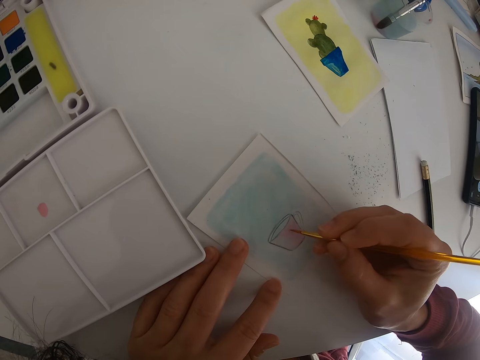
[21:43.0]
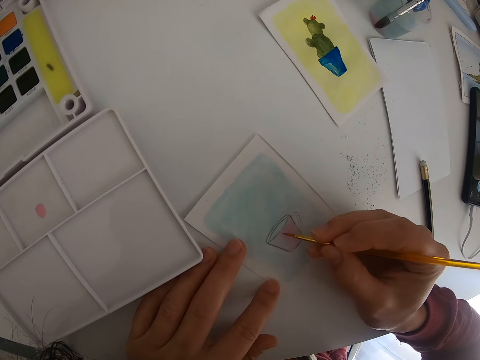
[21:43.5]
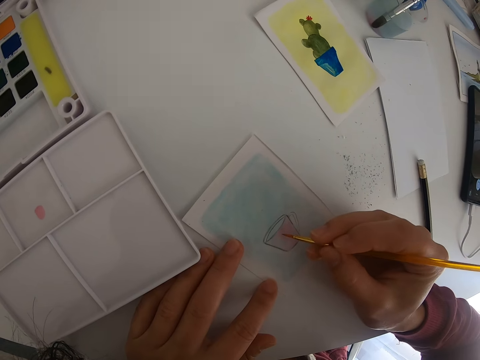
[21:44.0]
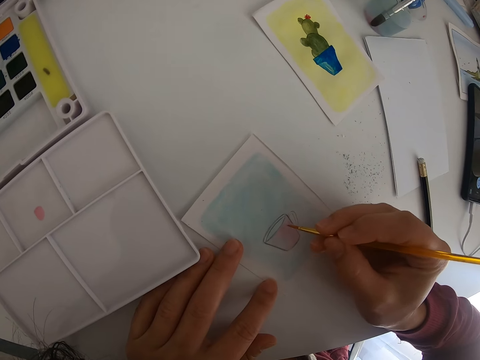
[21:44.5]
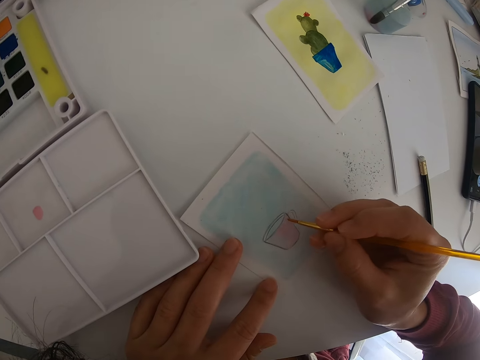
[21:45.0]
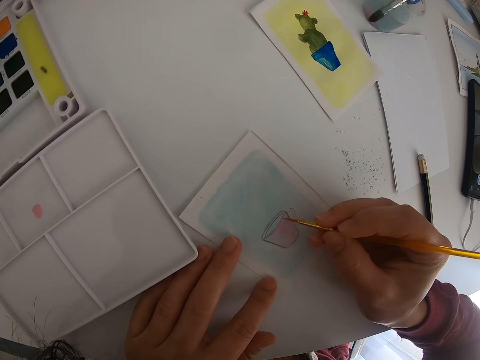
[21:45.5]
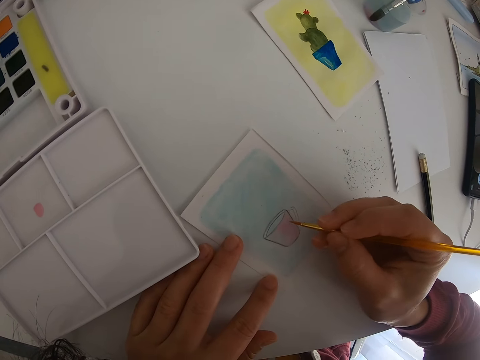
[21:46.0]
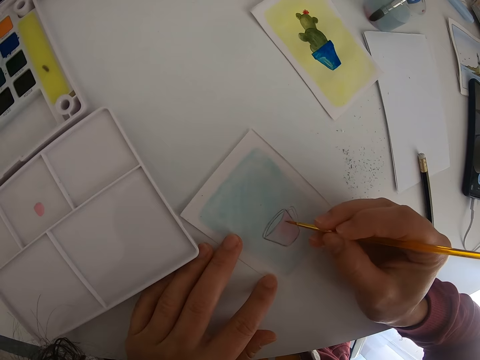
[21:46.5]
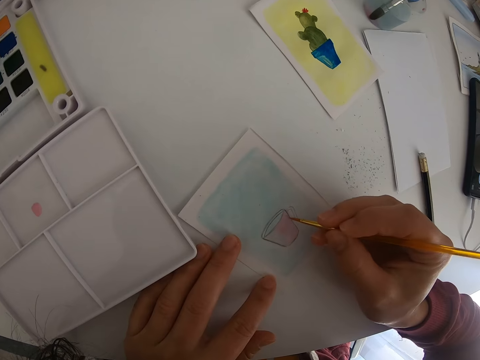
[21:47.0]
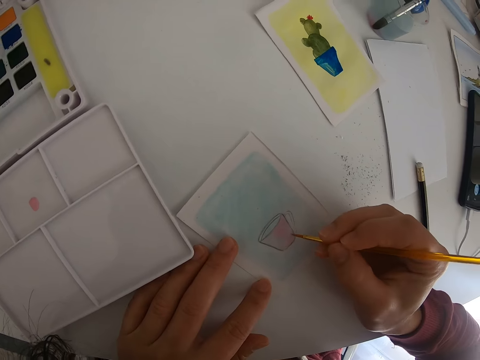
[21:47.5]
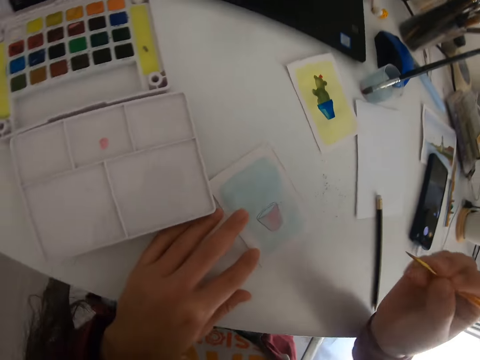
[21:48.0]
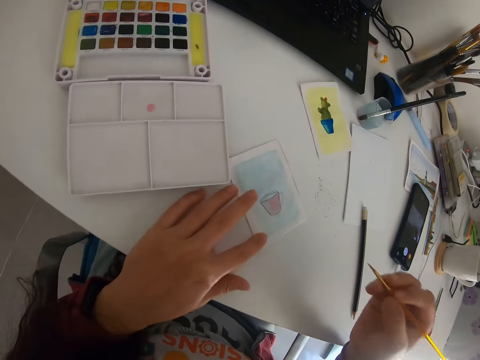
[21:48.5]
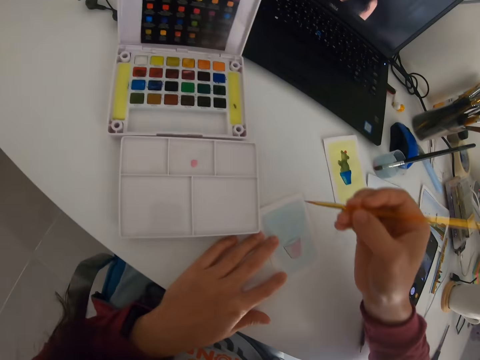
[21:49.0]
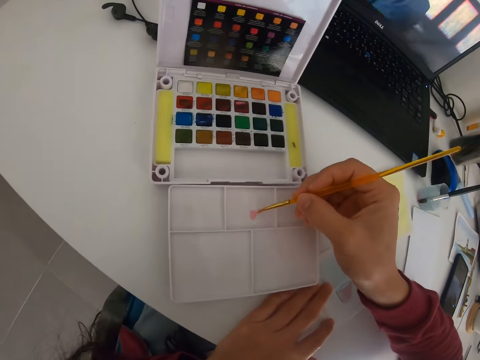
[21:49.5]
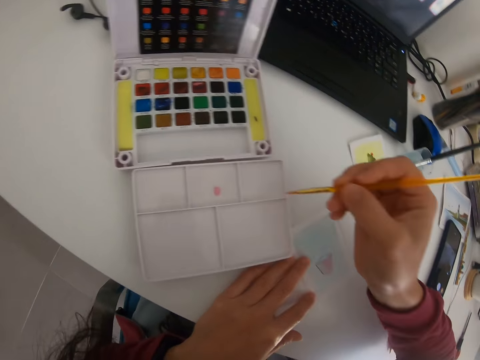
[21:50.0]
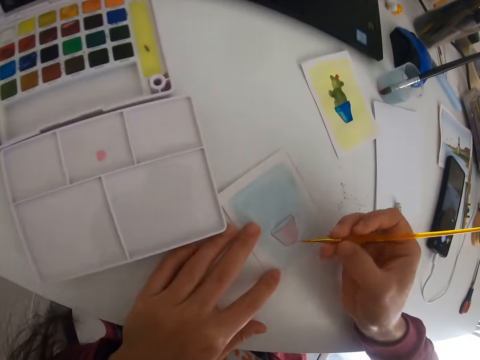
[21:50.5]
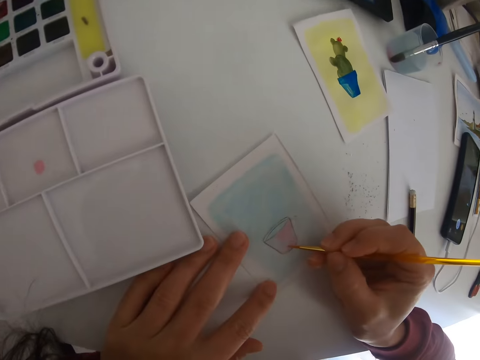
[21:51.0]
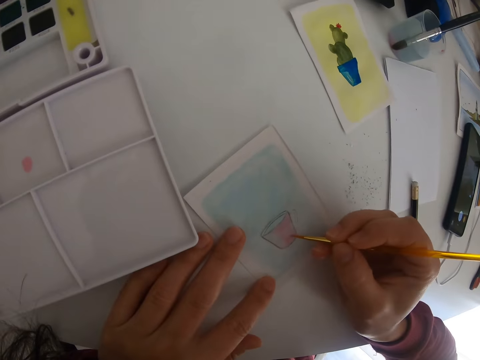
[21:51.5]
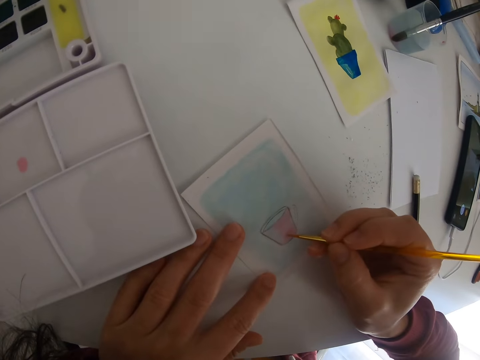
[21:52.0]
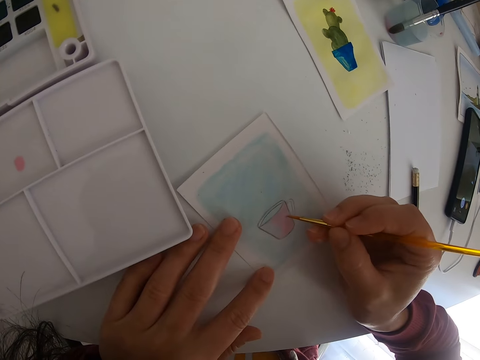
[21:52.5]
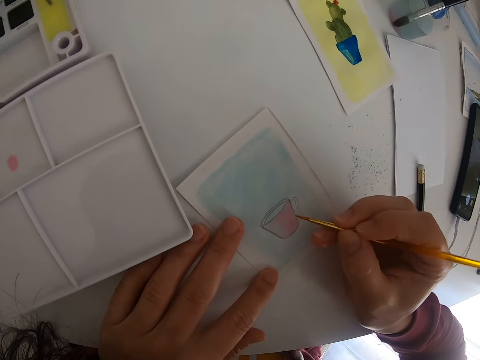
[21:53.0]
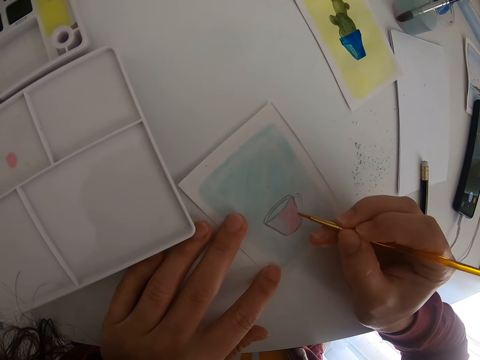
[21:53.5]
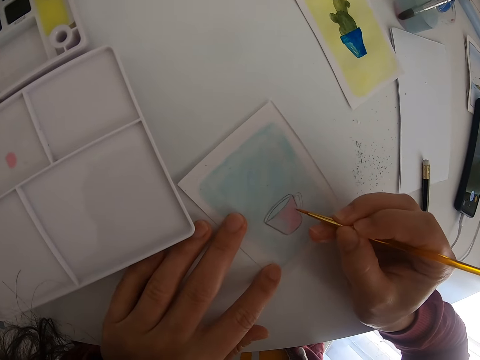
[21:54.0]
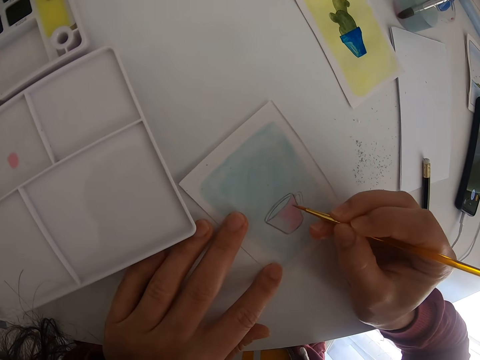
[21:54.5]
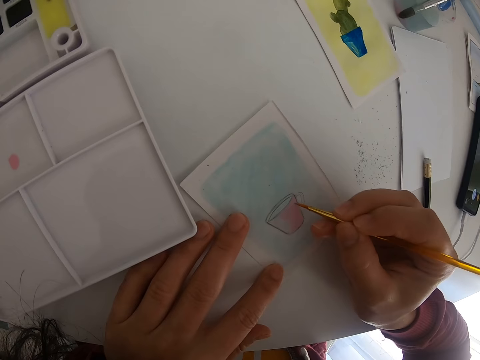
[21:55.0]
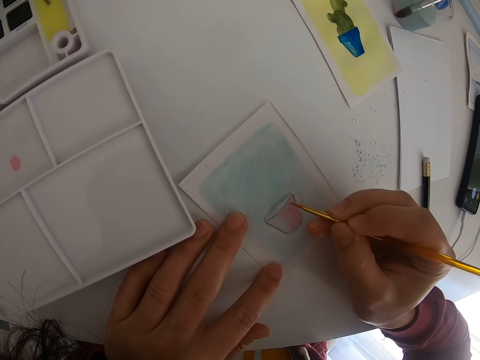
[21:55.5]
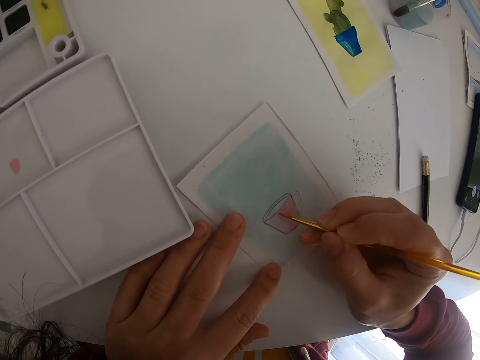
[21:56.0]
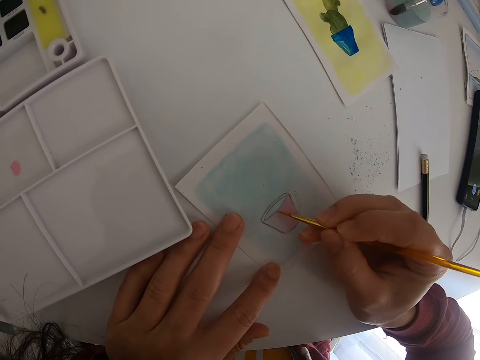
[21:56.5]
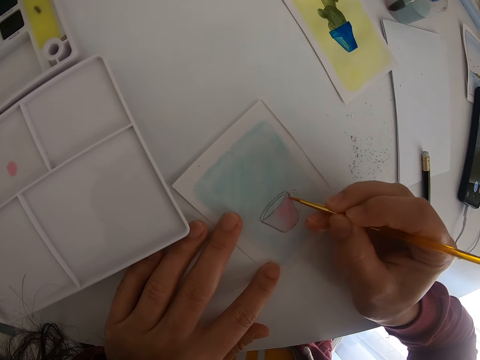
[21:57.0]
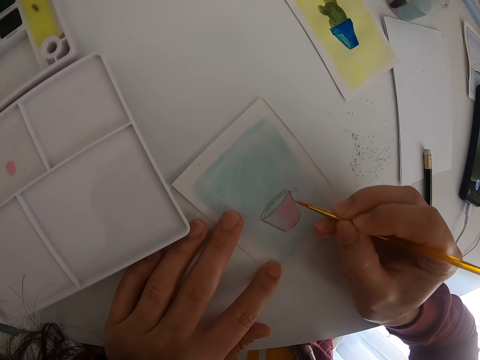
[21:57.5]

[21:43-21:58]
The camera wearer moves the paint brush. They rub the paint brush on the board. They dip the painting brush in the mixed paint. They move the paint brush. They paint a drawing on a piece of paper.

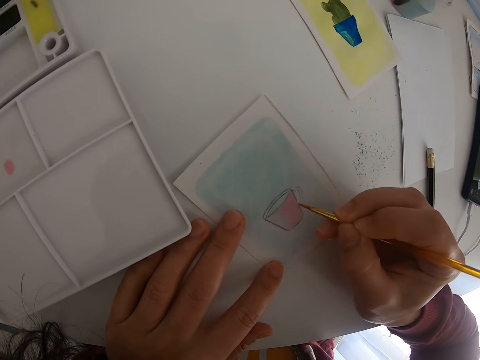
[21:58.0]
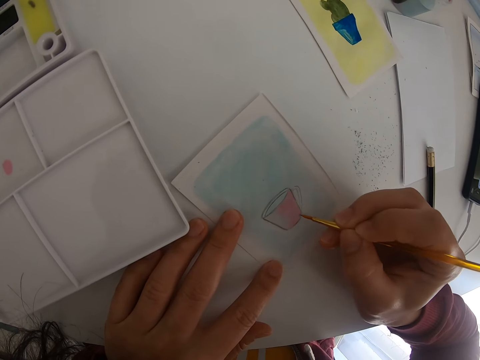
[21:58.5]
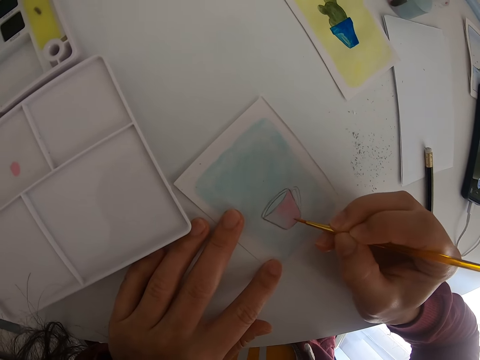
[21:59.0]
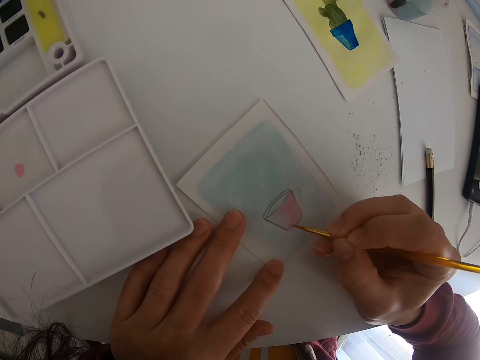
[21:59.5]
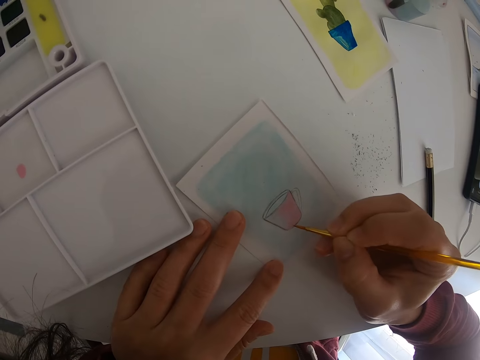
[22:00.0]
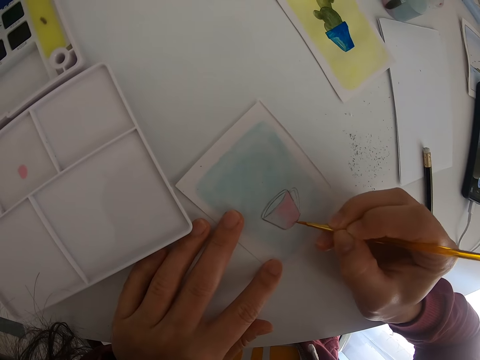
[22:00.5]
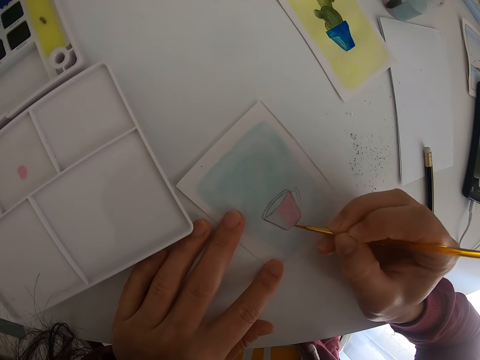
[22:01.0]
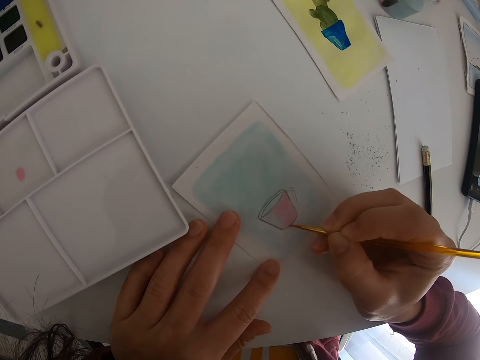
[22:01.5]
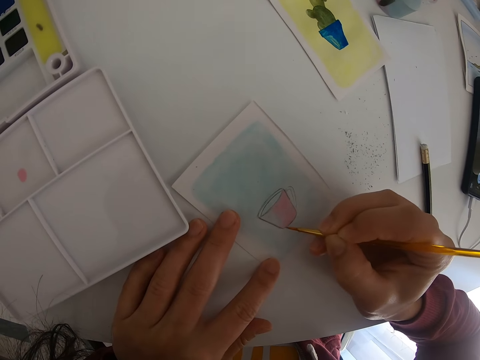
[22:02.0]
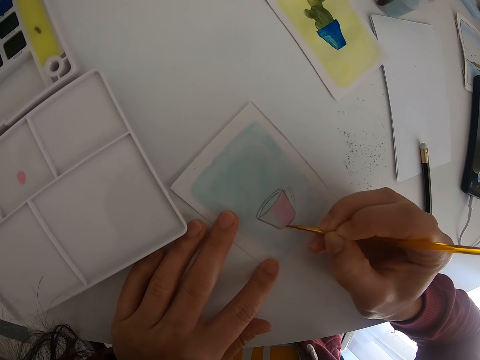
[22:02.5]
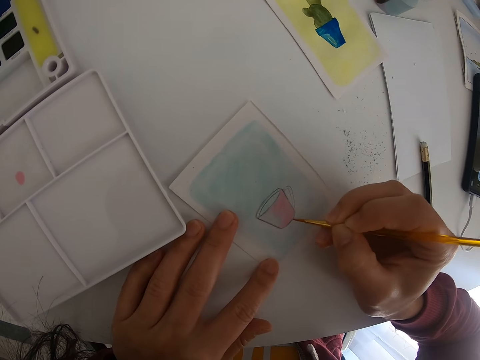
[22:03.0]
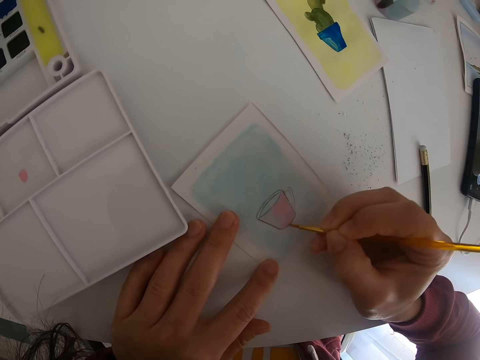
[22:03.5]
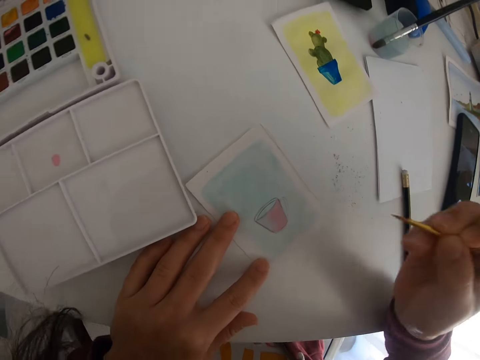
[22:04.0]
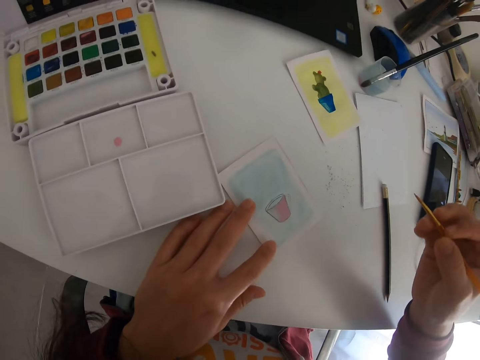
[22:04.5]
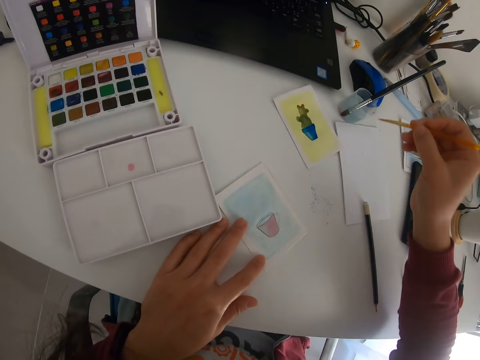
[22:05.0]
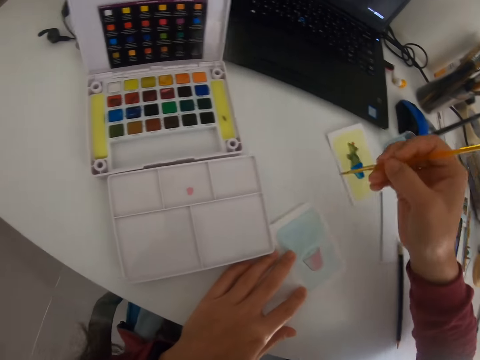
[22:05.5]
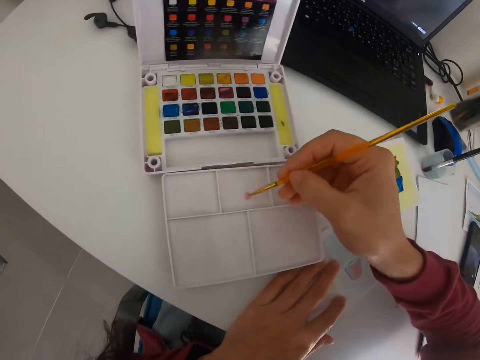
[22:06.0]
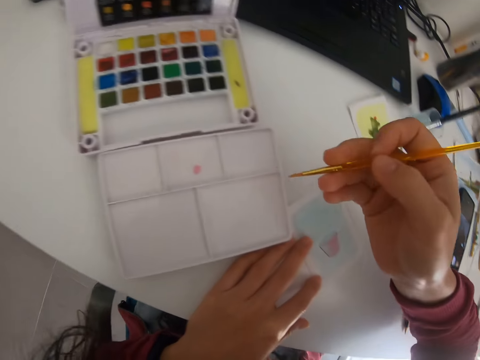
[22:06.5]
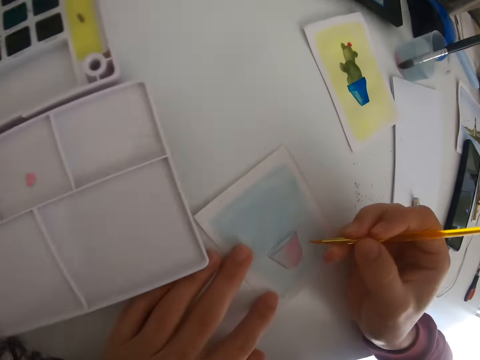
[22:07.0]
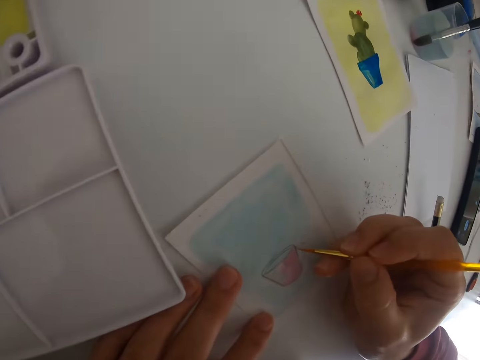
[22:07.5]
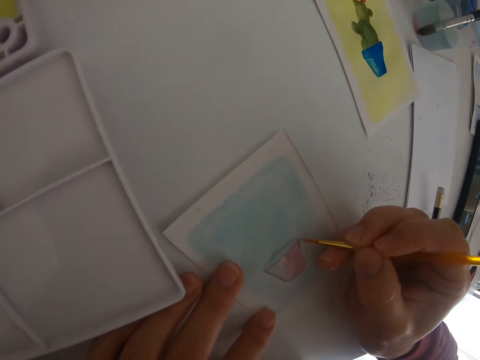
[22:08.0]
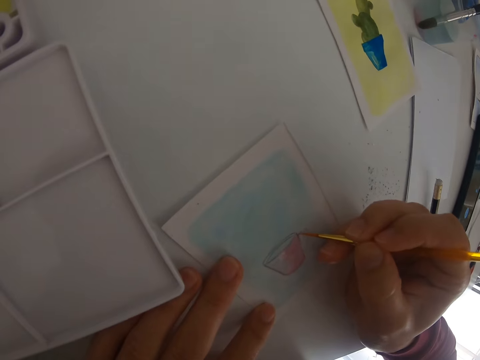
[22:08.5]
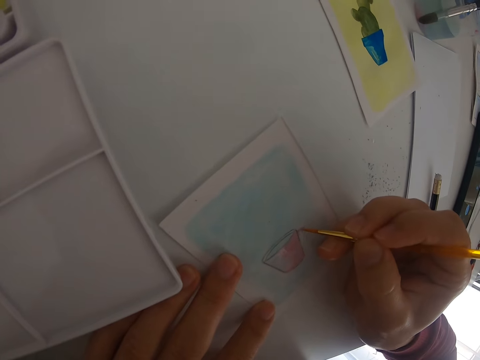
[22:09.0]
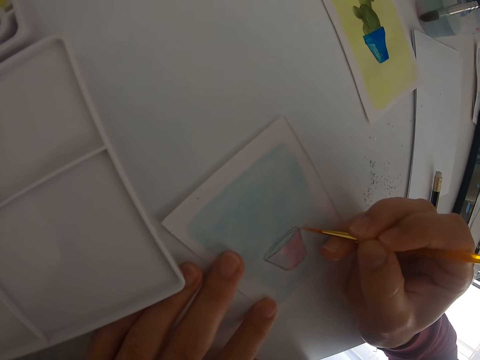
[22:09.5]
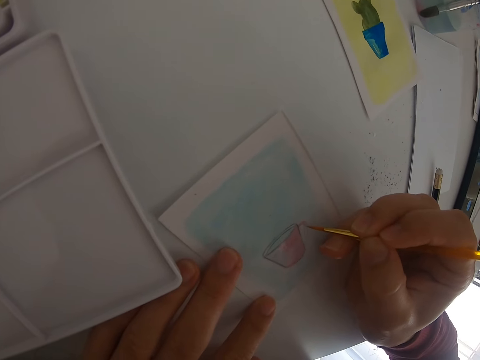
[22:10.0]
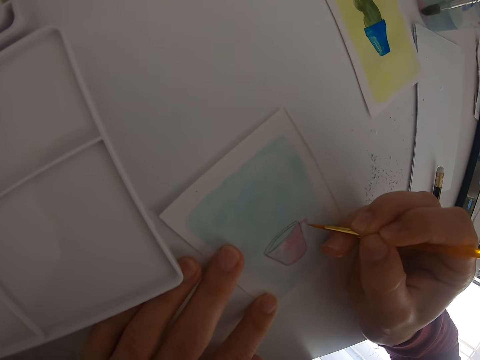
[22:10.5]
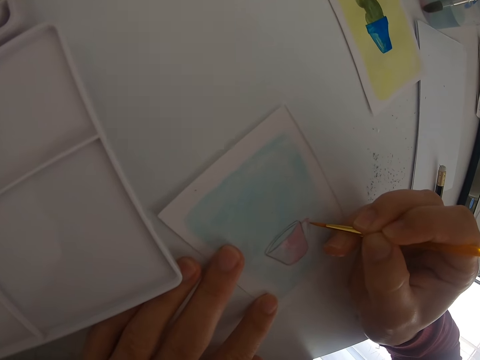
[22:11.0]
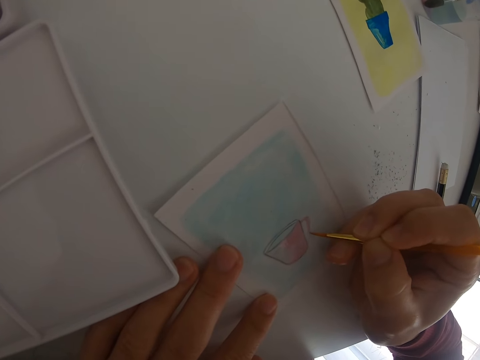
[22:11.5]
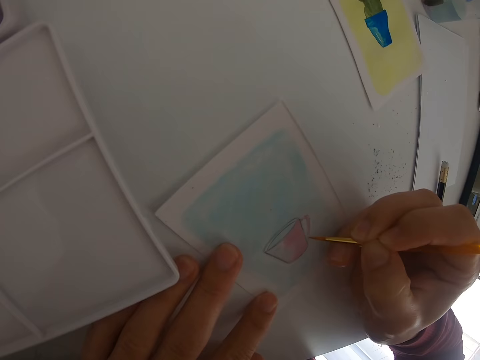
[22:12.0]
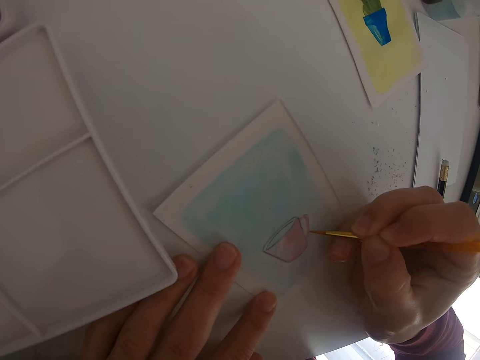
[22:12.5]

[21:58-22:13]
The camera wearer moves the paint brush. They rub the paint brush on the board. They dip the painting brush in the mixed paint. They move the paint brush. They paint a drawing on a piece of paper.
